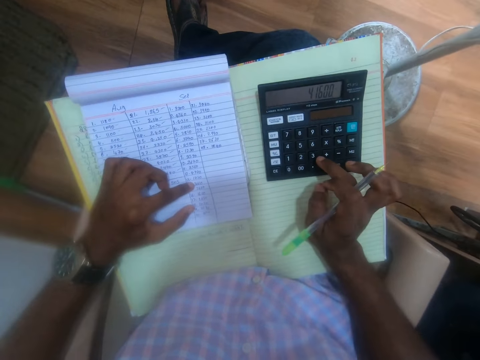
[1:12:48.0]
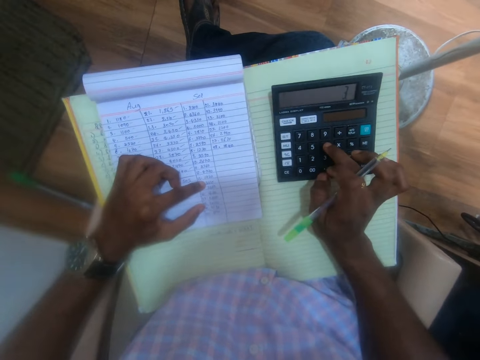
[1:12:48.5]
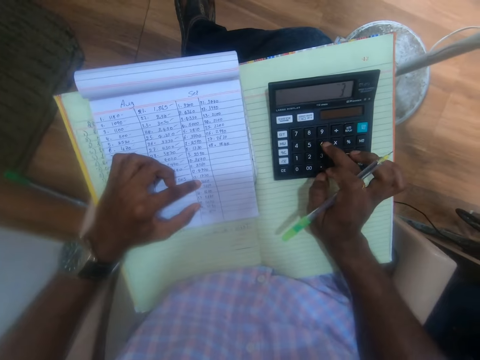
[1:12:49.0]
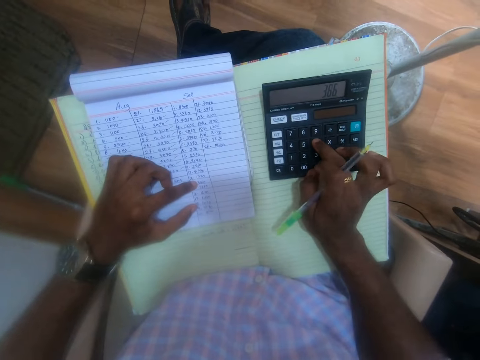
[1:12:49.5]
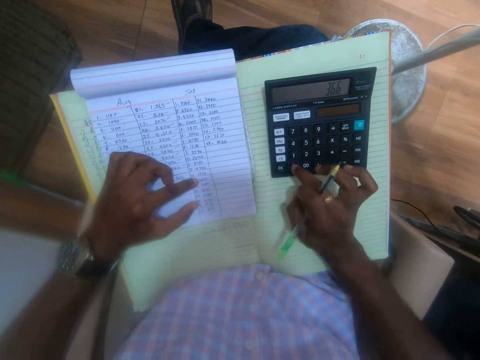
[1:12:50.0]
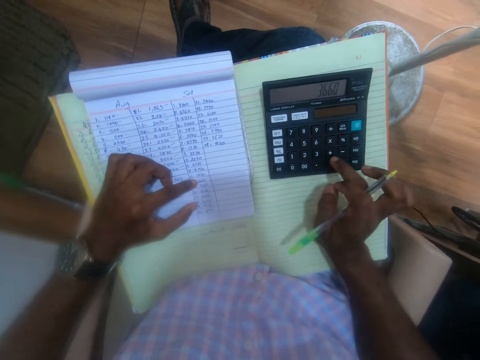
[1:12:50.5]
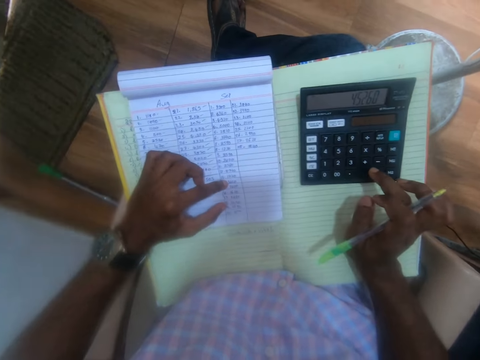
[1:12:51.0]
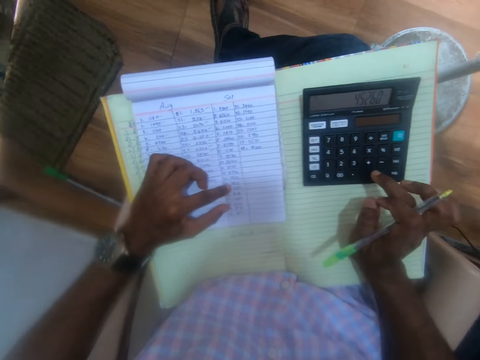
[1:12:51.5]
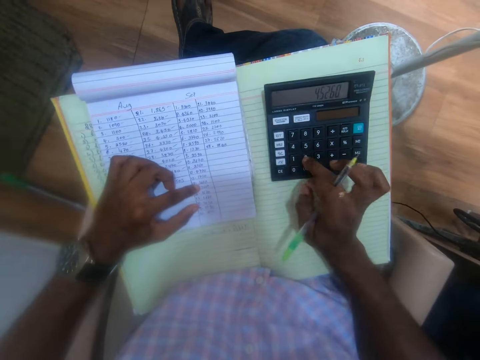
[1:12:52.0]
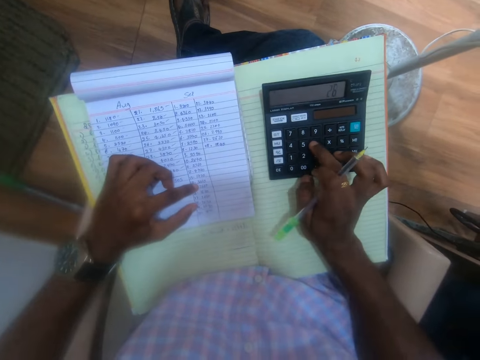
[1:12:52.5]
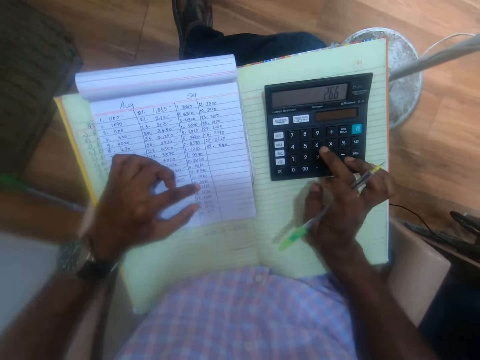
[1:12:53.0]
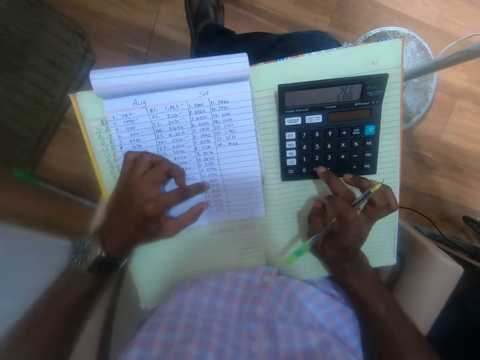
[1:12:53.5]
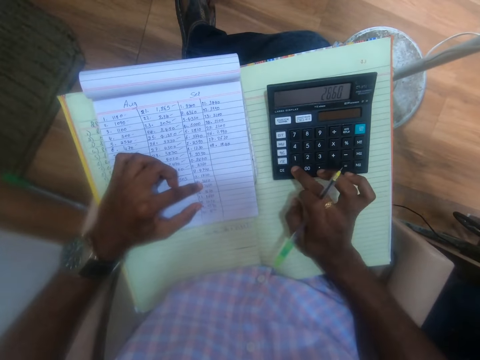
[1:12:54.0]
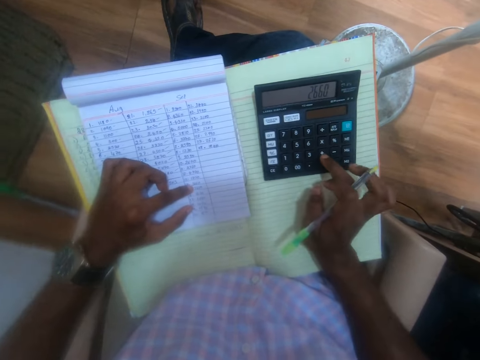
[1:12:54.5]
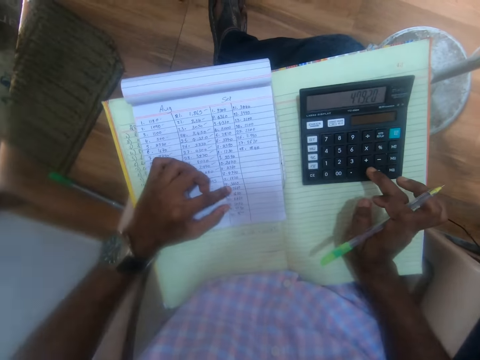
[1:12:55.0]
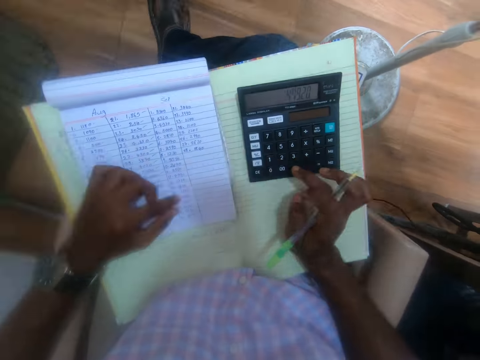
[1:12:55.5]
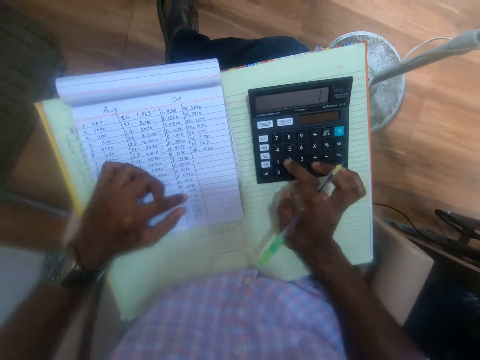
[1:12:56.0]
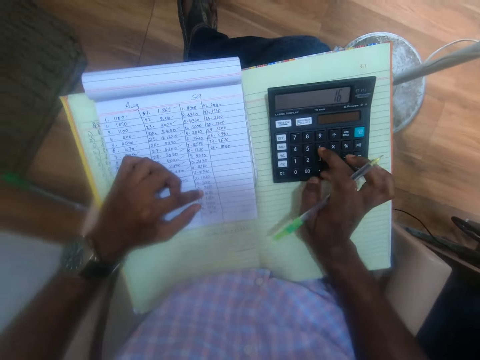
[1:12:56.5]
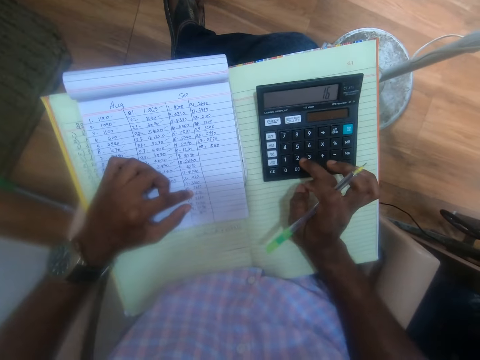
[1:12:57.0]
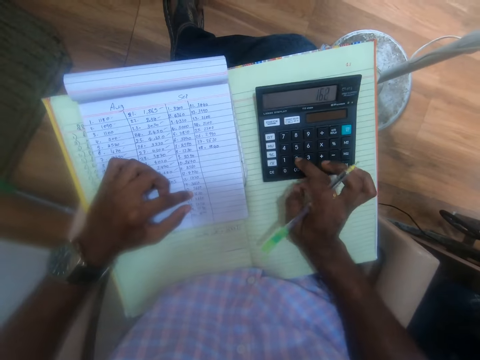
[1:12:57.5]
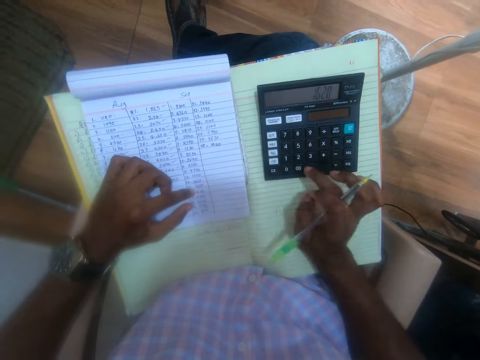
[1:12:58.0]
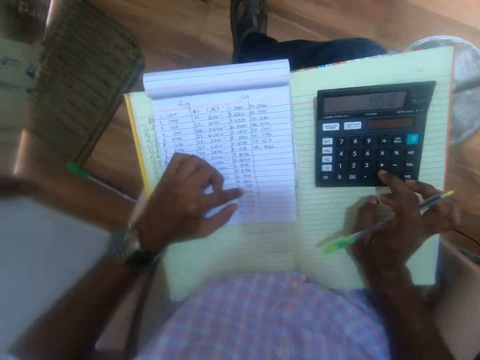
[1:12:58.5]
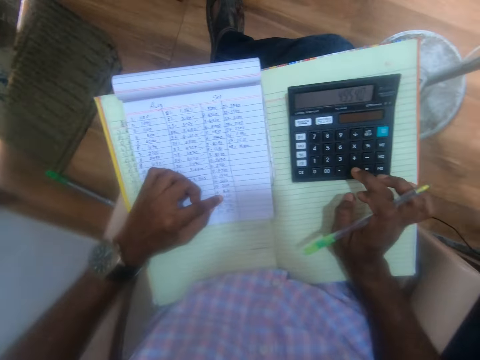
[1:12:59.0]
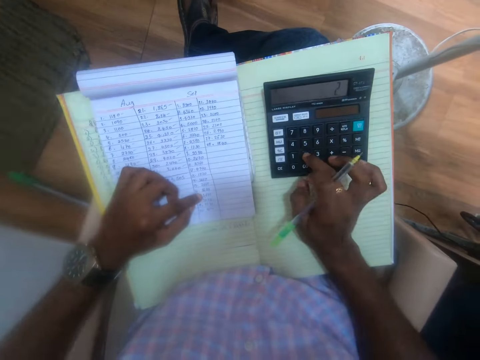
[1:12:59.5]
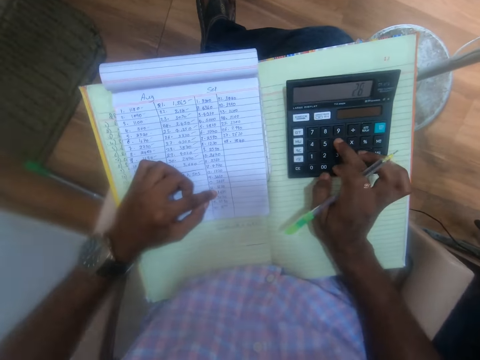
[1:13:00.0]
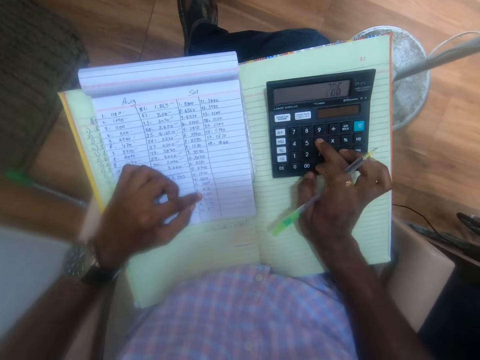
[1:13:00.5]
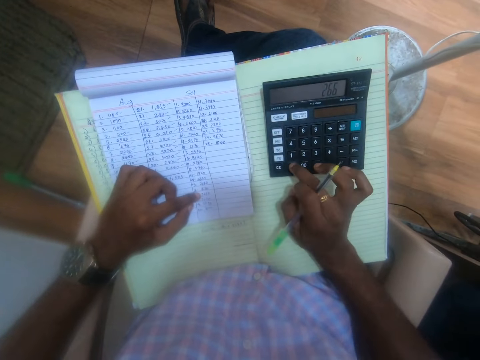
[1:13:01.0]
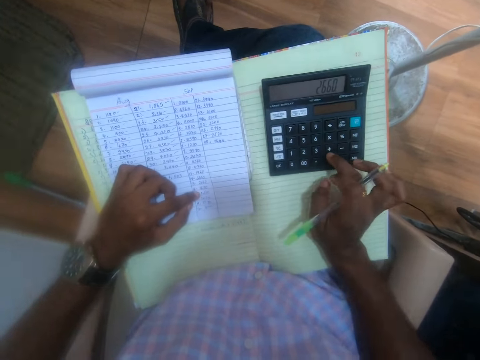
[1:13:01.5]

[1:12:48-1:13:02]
The camera wearer moves a hand around the book. They use the calculator. They move a hand around the book. They use the calculator. They move a hand around the book. They use the calculator.

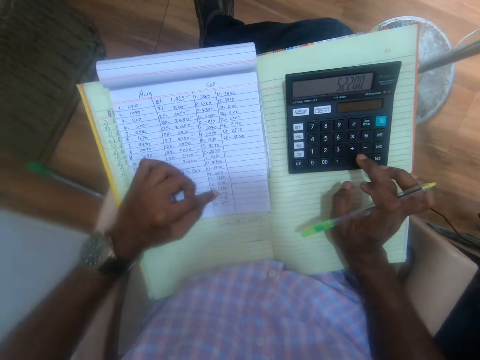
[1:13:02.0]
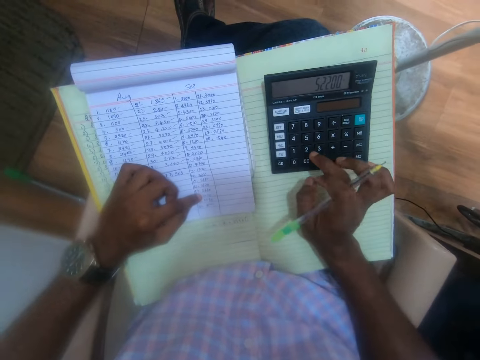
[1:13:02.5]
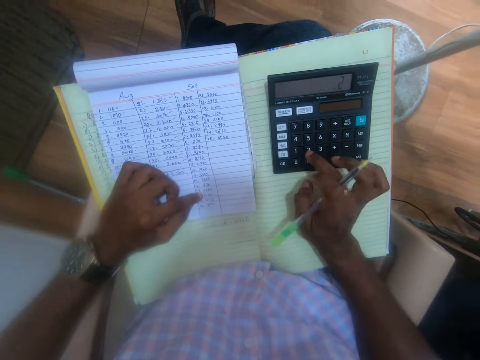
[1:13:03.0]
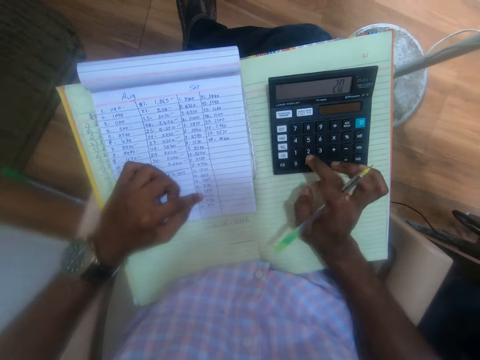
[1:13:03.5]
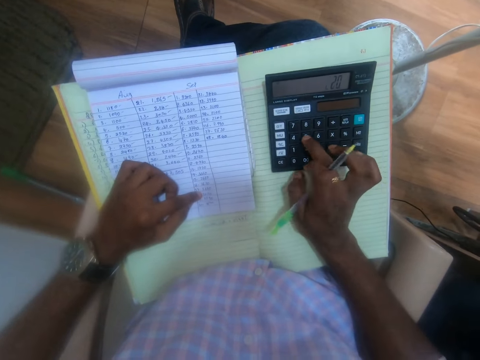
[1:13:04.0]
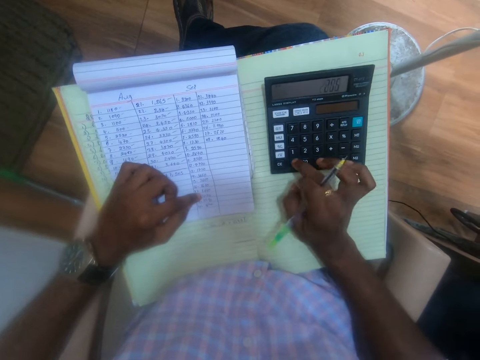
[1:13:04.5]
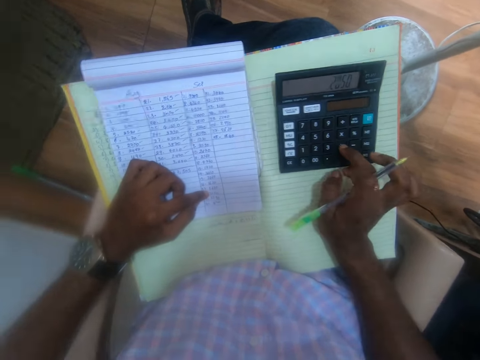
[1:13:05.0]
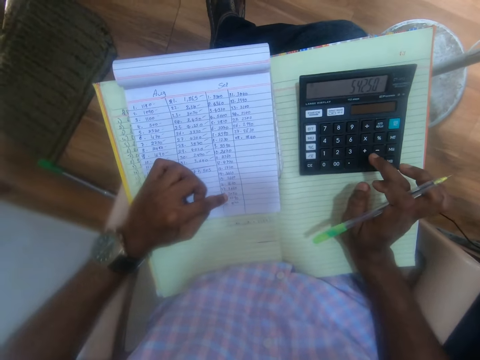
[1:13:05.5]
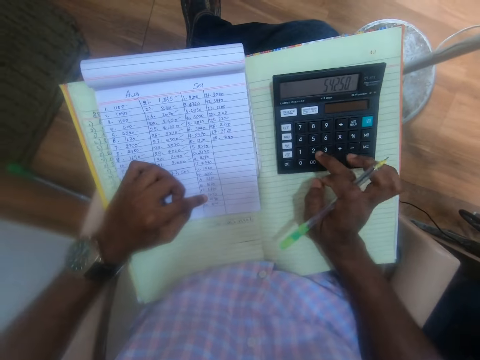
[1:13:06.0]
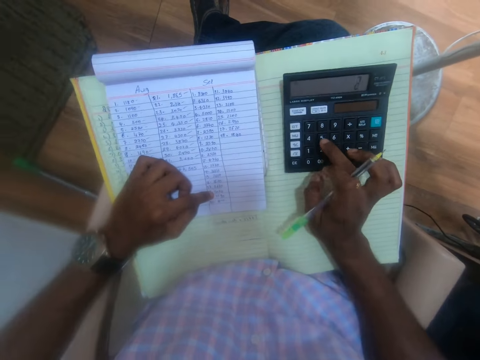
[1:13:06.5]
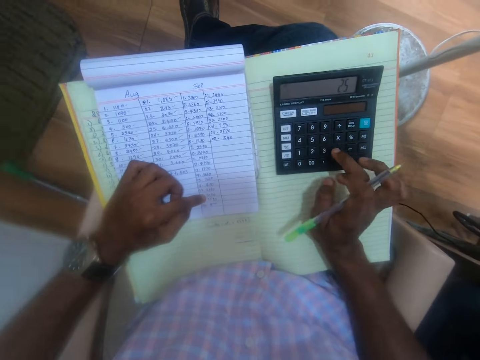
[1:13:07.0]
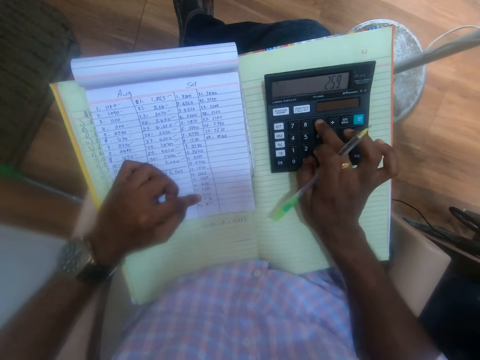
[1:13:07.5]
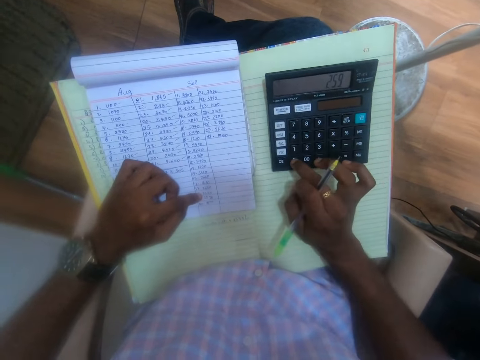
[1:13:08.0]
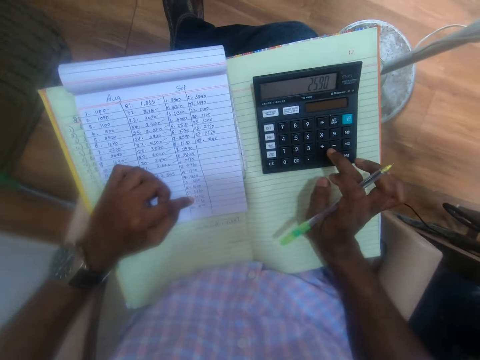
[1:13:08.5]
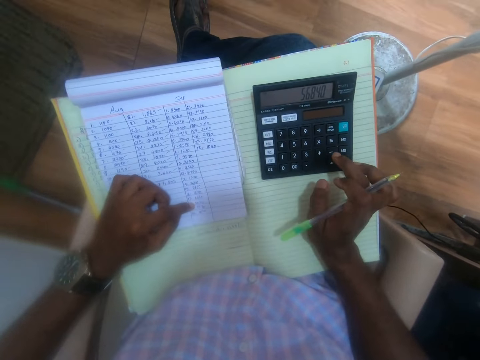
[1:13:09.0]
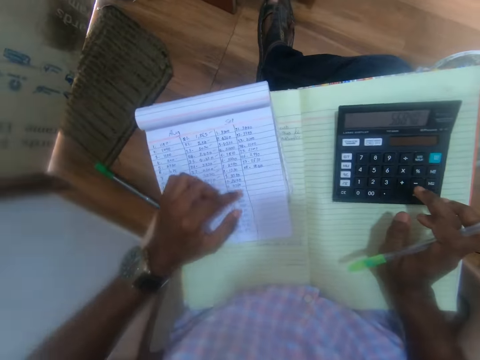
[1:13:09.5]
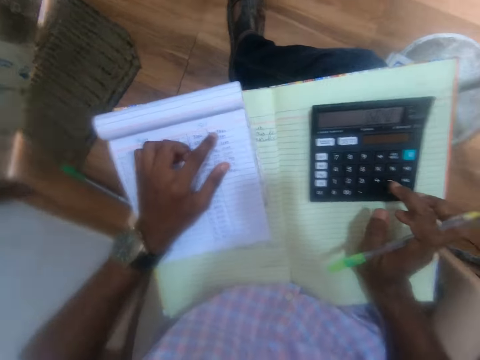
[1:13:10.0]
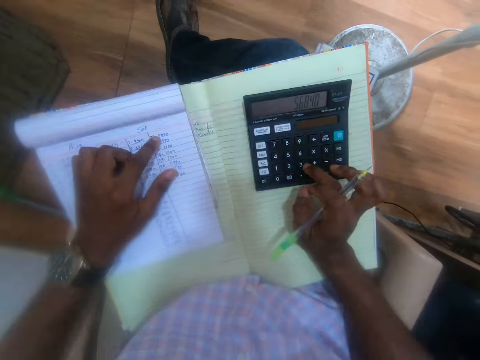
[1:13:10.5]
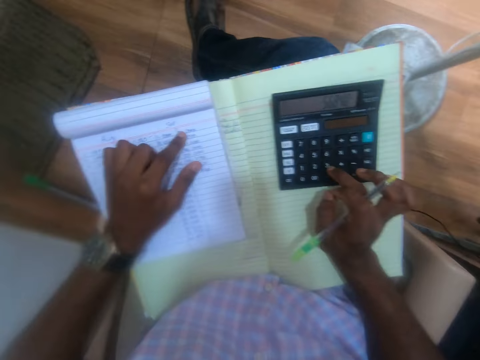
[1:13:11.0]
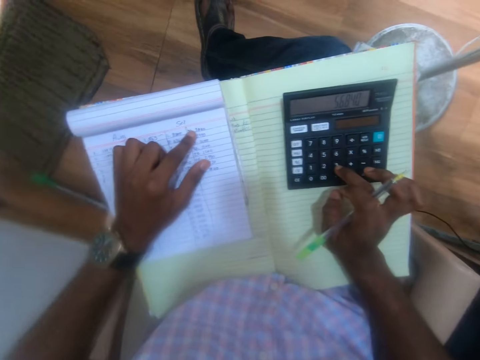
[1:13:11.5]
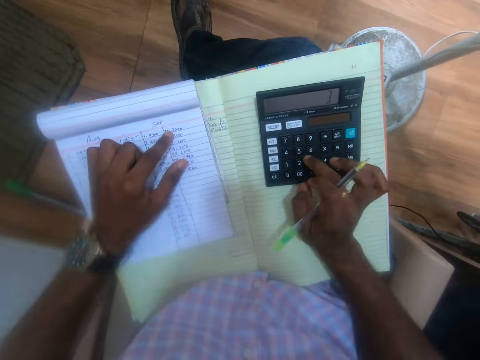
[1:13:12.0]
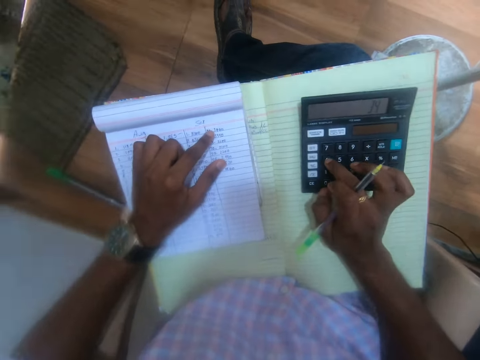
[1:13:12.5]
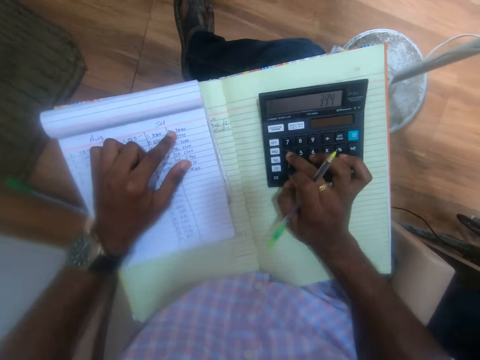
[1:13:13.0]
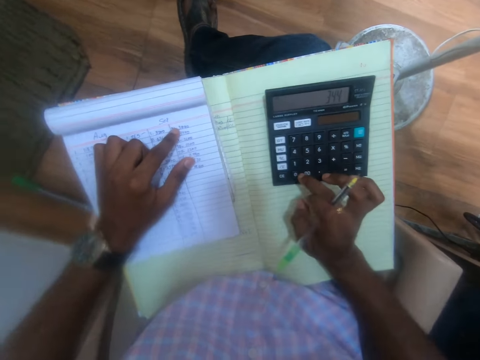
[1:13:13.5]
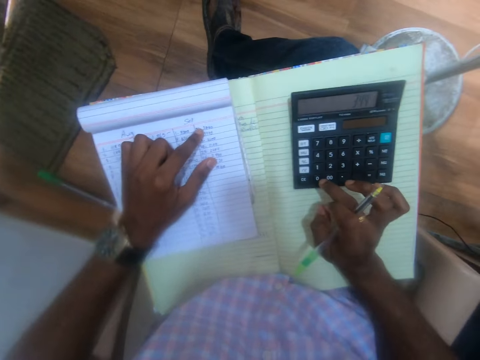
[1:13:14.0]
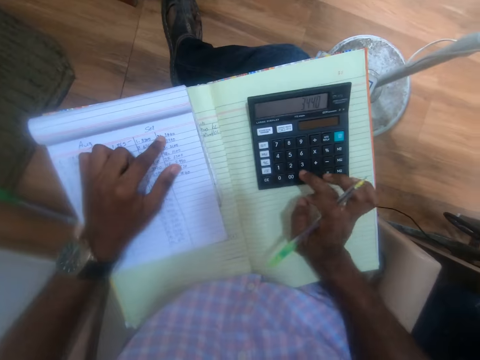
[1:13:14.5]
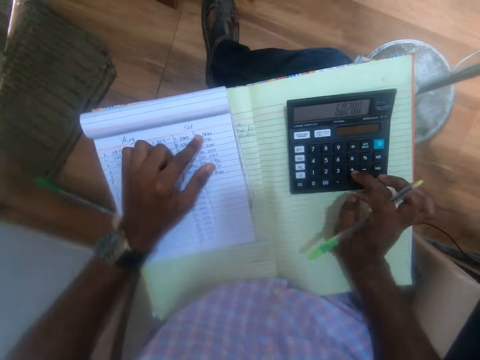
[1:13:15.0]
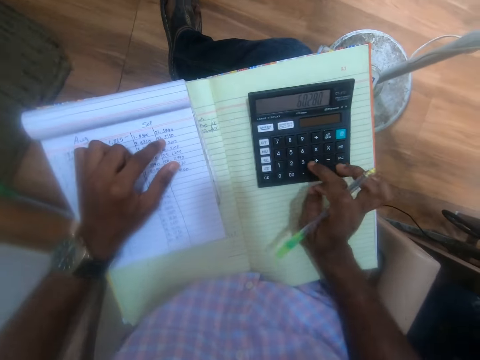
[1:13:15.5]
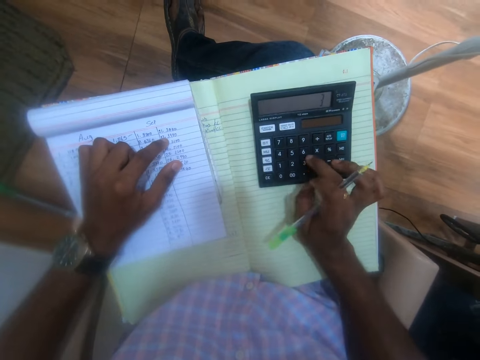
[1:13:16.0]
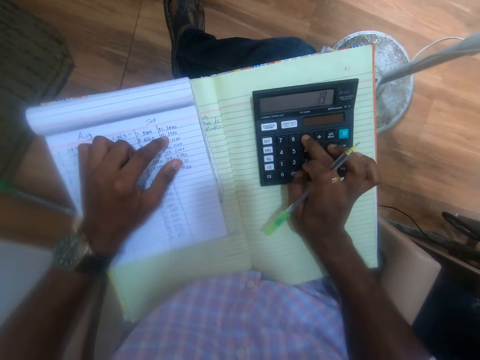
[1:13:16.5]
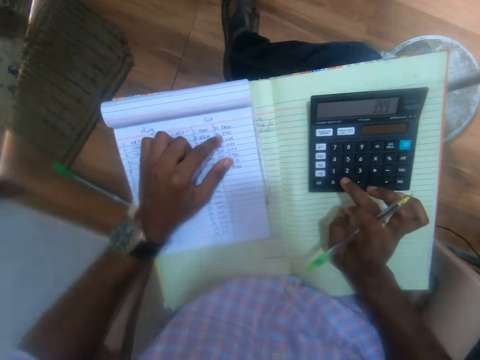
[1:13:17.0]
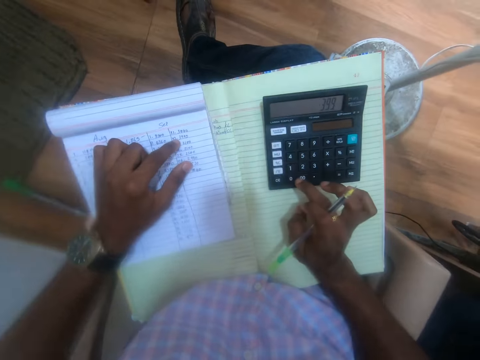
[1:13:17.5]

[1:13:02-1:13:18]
The camera wearer moves a hand around the book. He uses the calculator. He moves a hand around the book. He uses the calculator. He moves a hand around the book. He operates the calculator on the notebook with his right hand. He moves a hand around the book. He uses the calculator.
